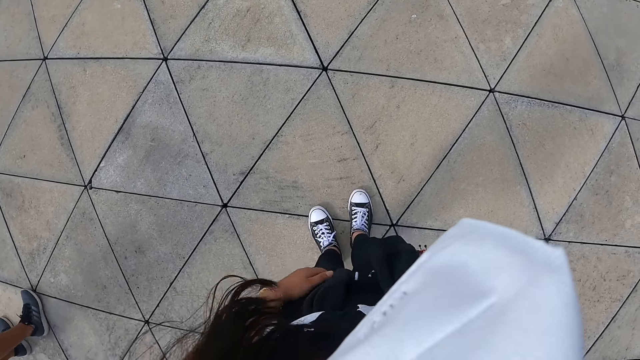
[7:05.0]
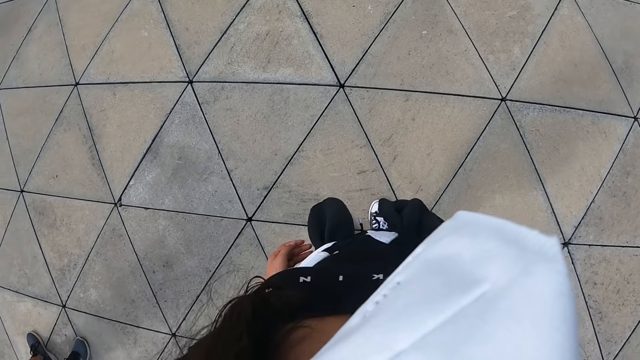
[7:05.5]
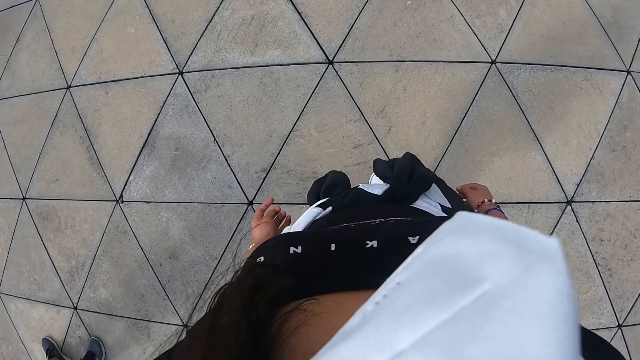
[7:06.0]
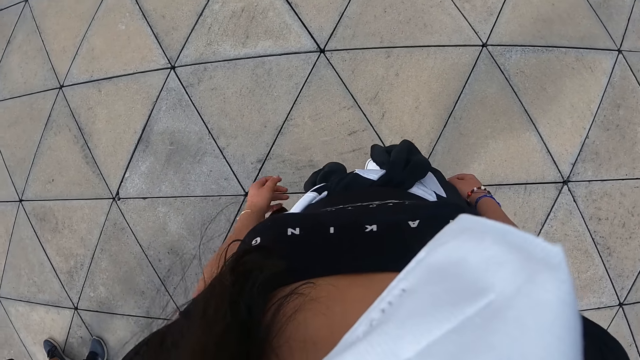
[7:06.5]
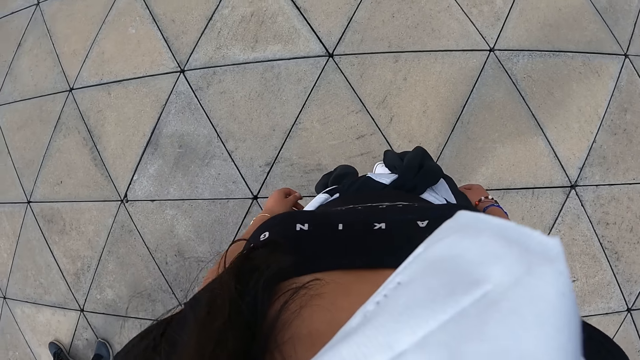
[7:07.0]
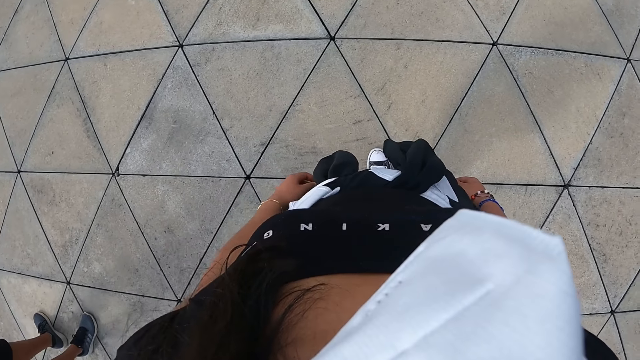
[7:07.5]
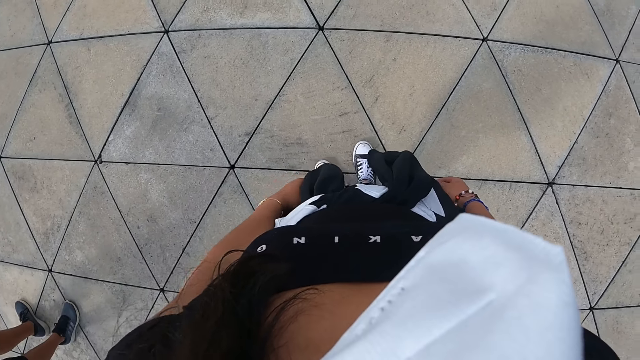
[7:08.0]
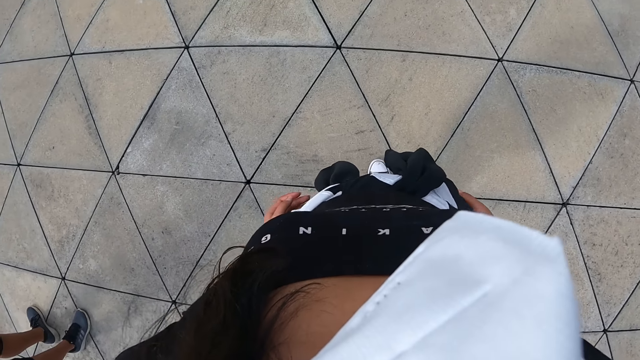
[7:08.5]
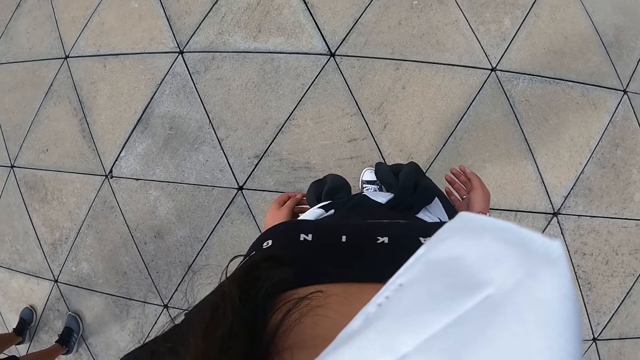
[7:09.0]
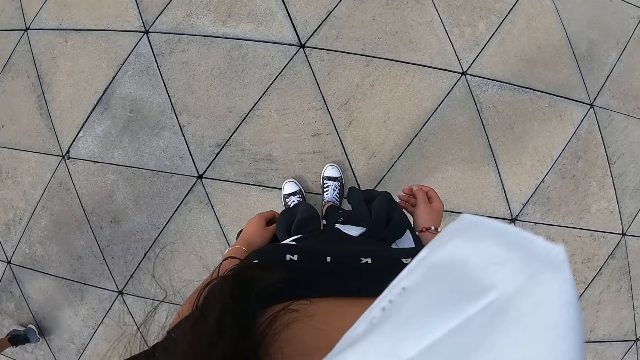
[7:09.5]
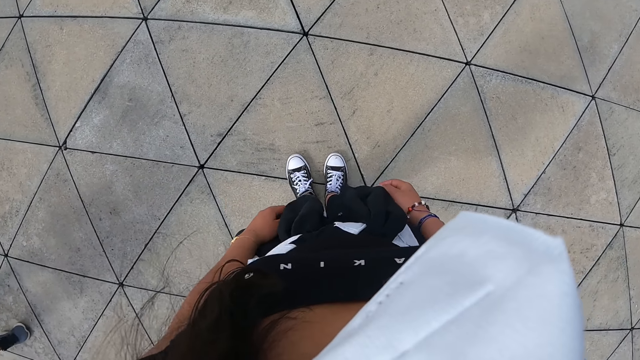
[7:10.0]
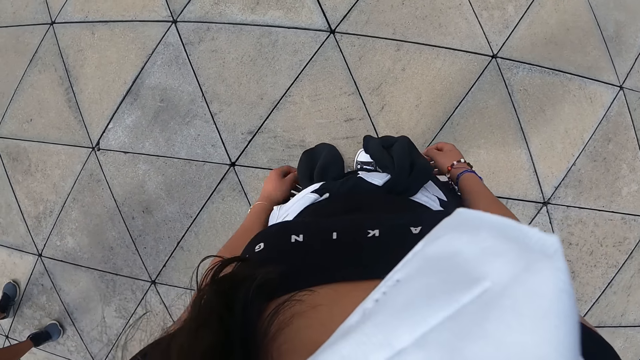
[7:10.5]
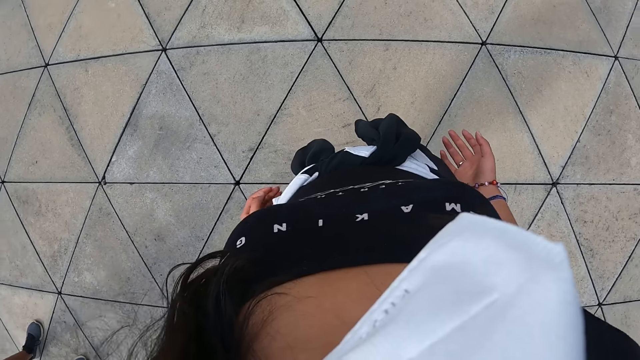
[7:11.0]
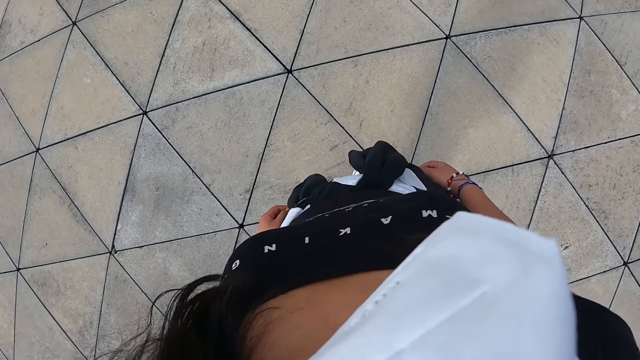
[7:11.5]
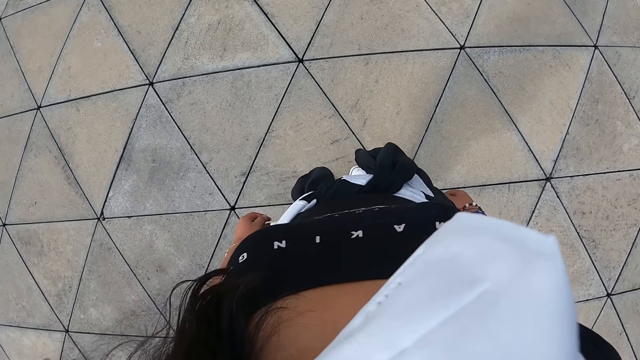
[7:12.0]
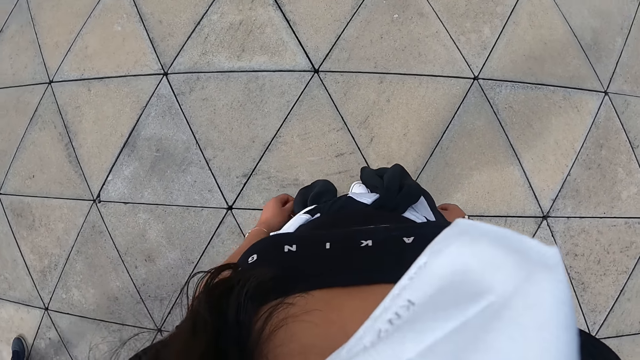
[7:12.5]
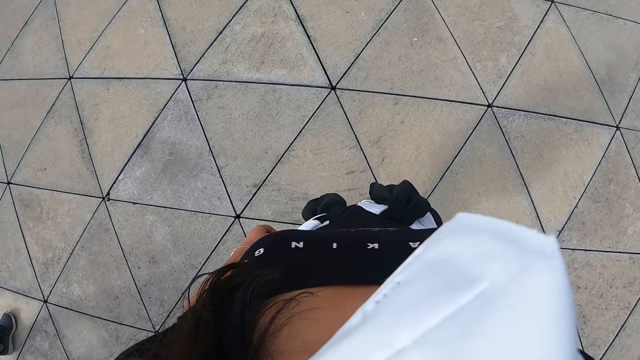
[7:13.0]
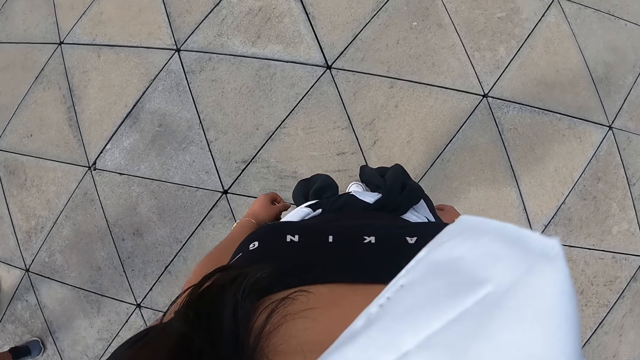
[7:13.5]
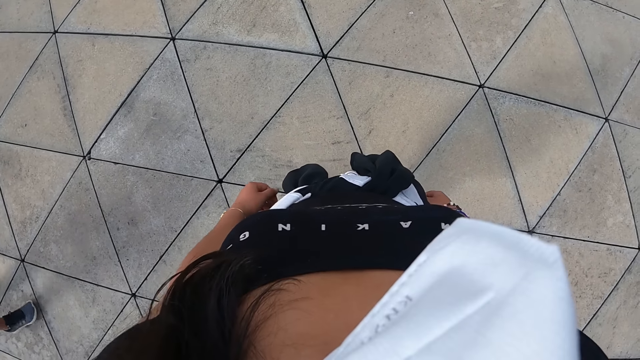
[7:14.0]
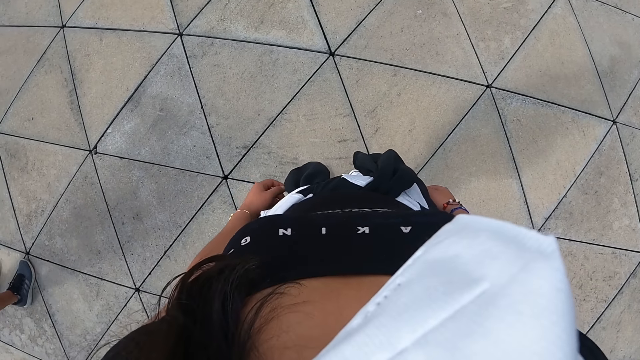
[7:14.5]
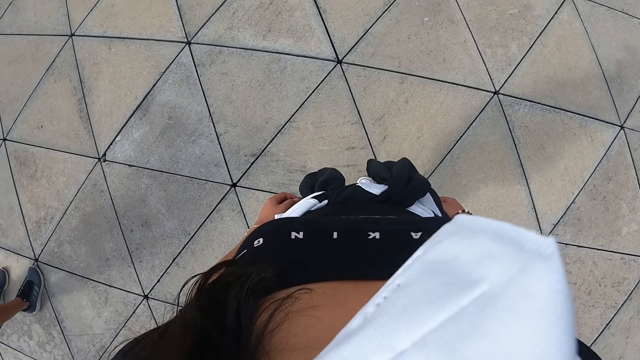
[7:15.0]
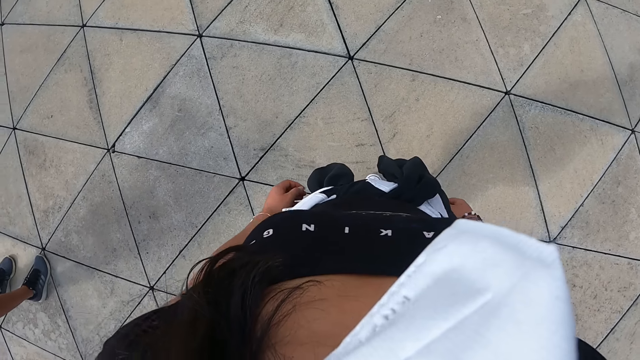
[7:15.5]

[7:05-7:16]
The camera wearer stands on the pavement.

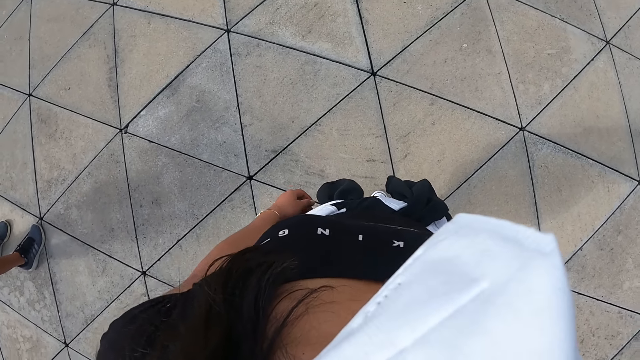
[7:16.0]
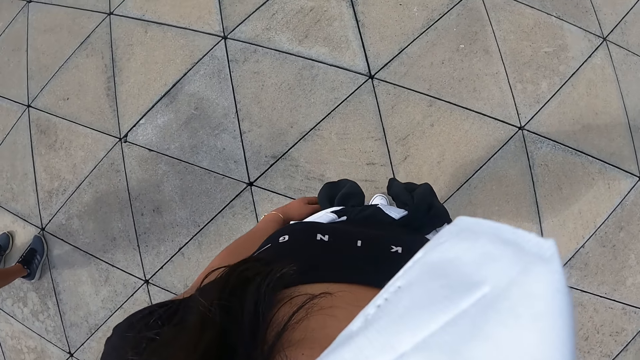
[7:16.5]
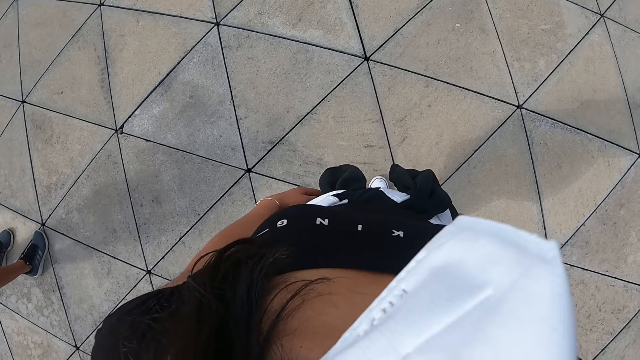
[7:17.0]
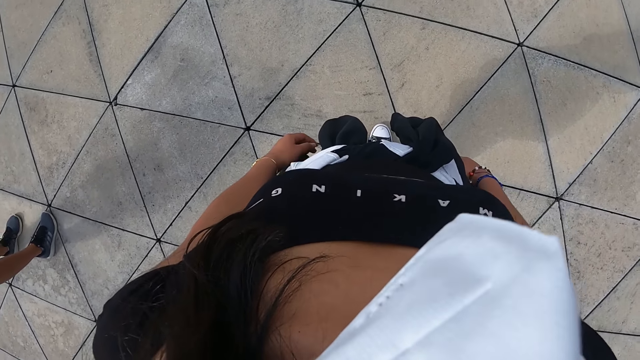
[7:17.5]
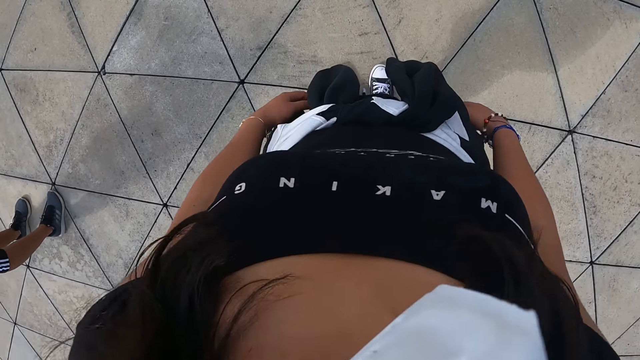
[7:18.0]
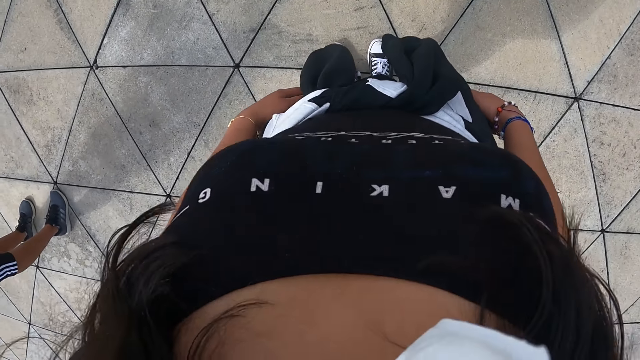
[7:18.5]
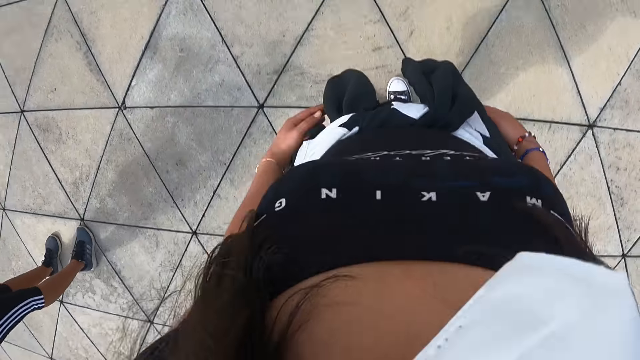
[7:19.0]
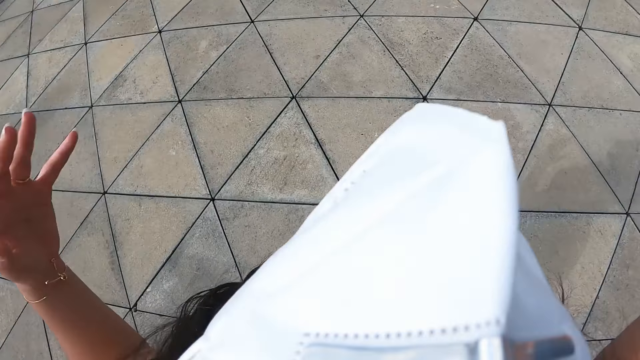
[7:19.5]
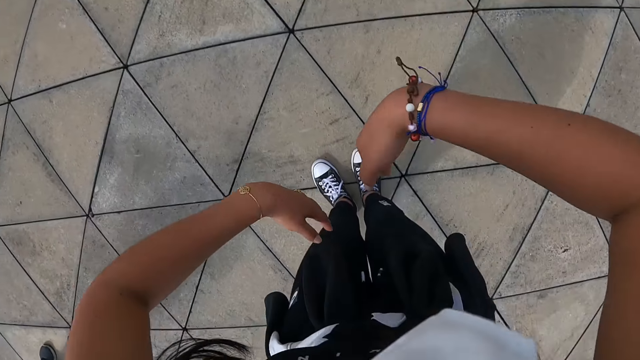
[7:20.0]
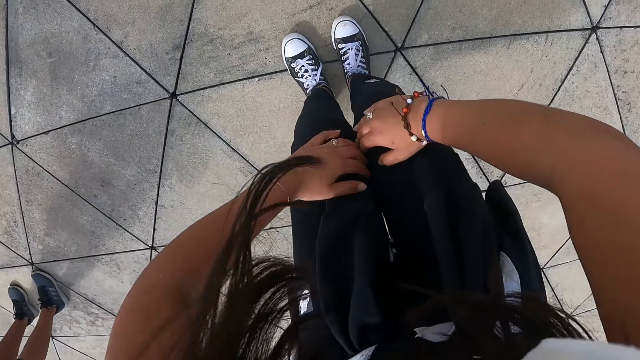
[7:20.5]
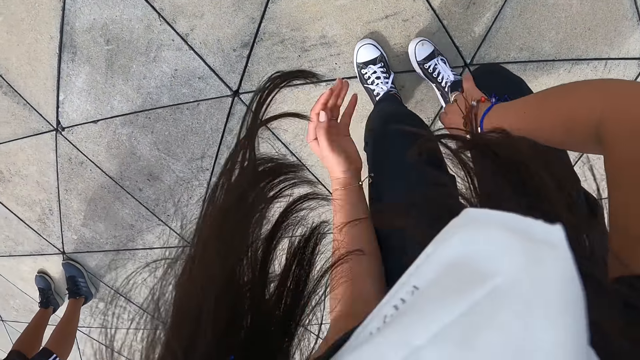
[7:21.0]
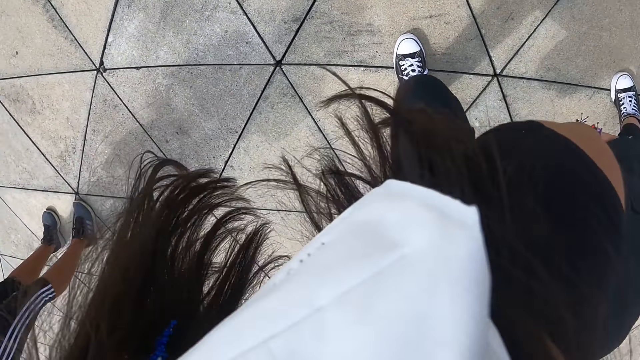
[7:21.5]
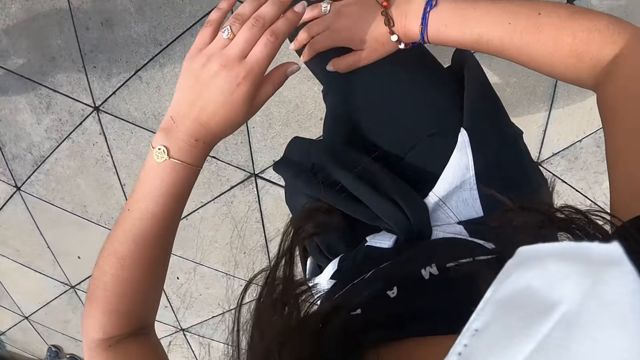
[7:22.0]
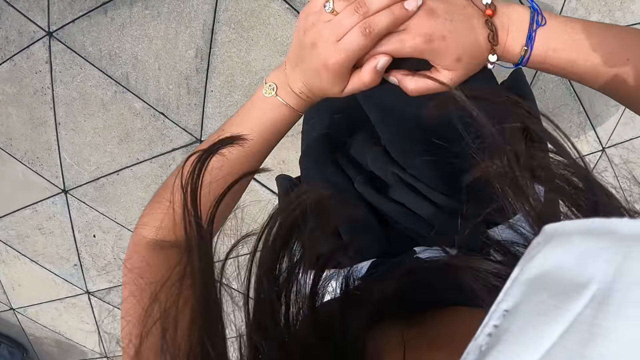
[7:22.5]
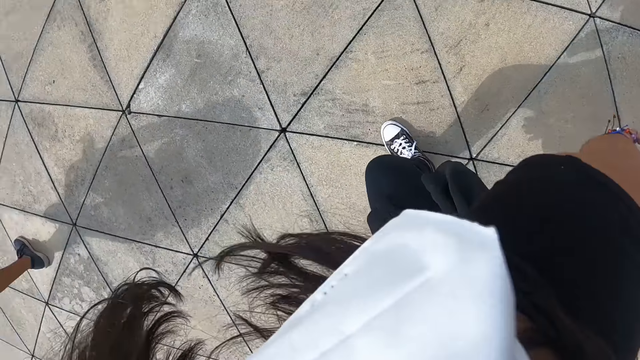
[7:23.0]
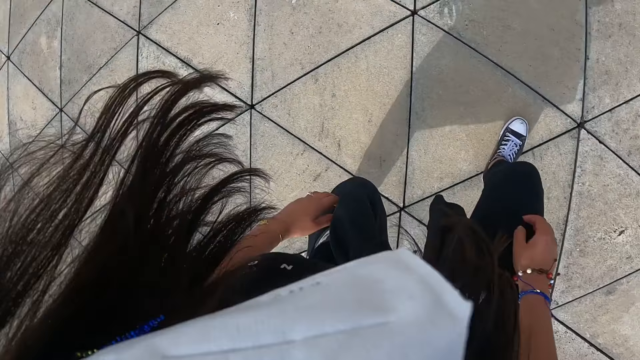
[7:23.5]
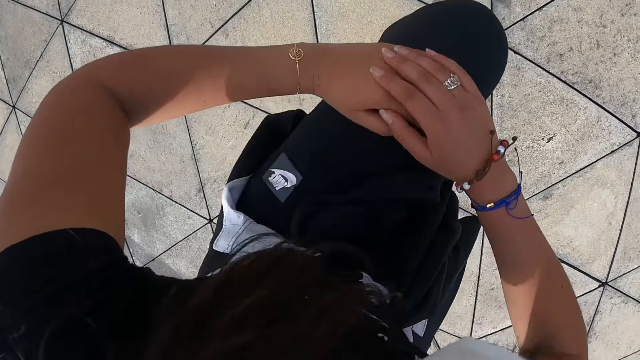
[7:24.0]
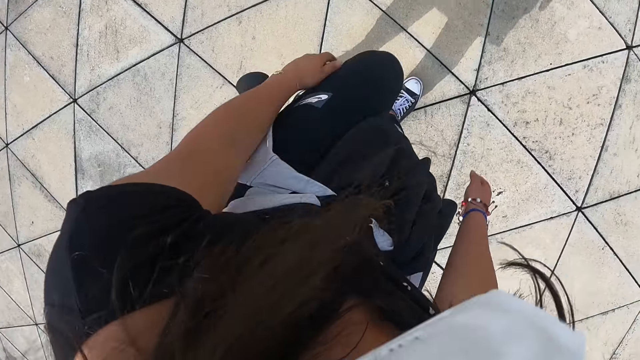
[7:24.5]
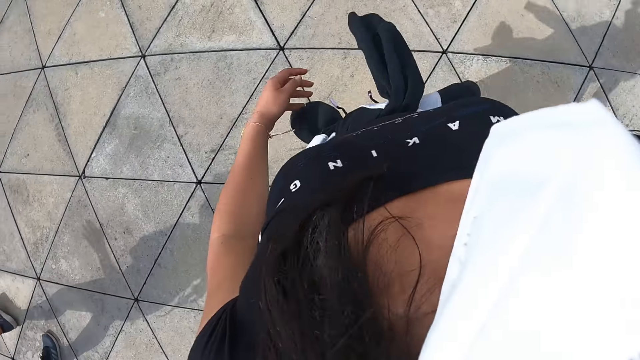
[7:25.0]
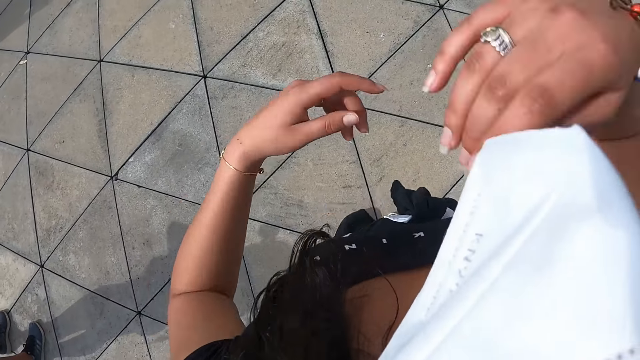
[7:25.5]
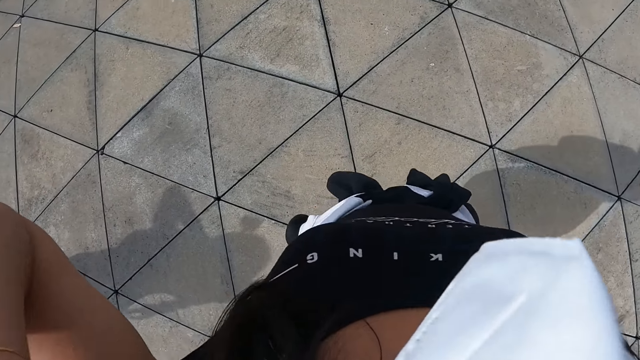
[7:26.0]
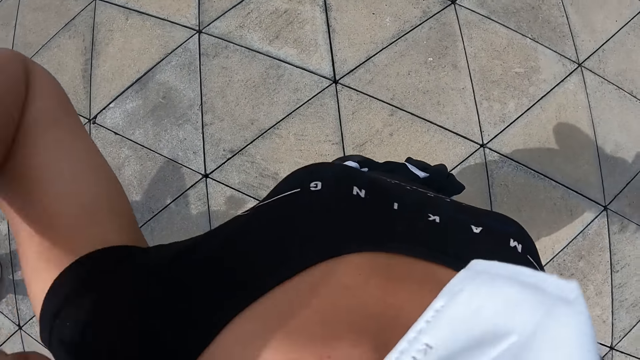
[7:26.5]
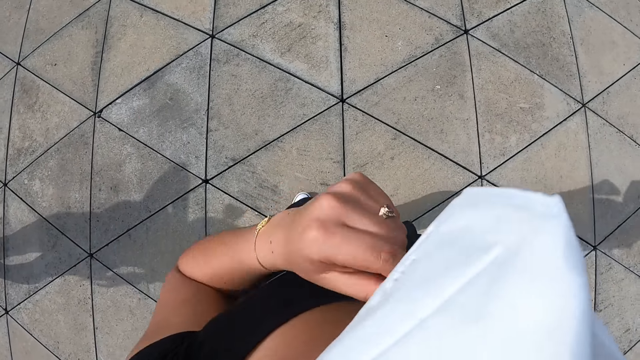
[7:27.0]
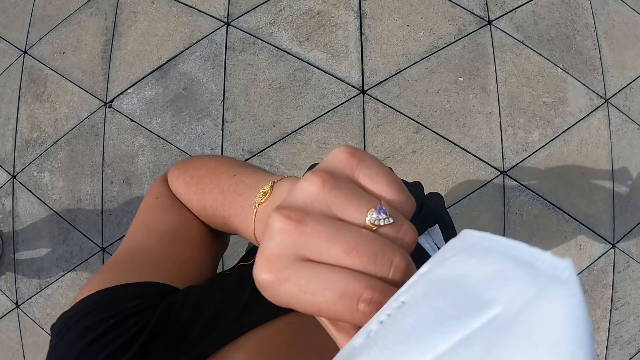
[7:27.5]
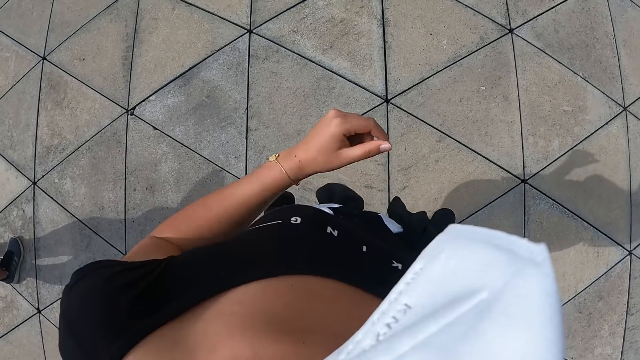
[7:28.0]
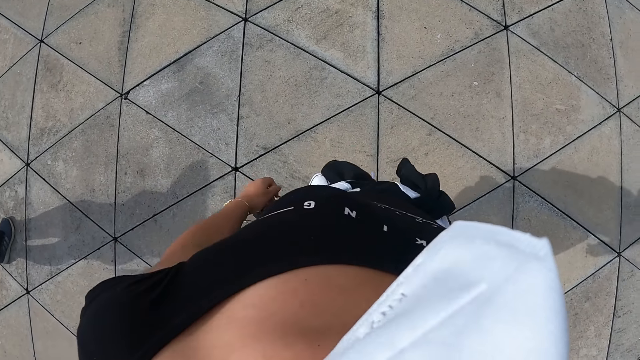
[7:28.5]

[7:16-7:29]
The camera wearer rehearses for dance. She bends down. She lifts her right leg. She lifts her left leg. She adjusts her hair with her hands. She raises her left hand towards her face. She adjusts the face mask. She lowers her left hand.
